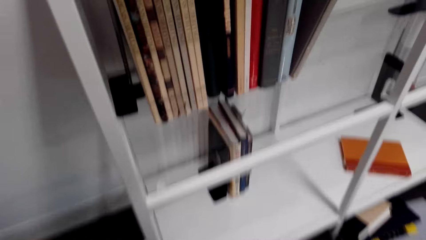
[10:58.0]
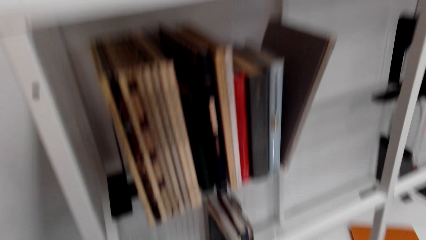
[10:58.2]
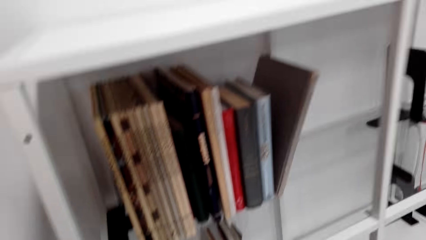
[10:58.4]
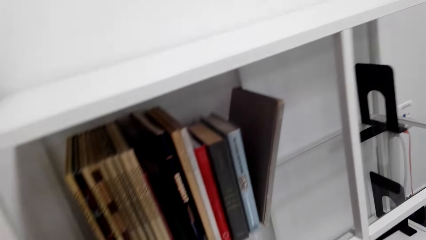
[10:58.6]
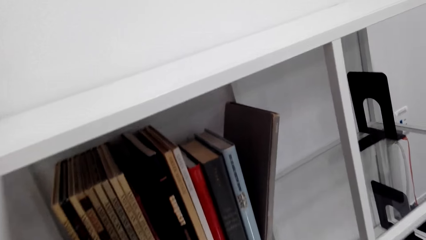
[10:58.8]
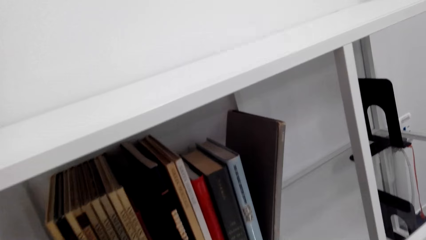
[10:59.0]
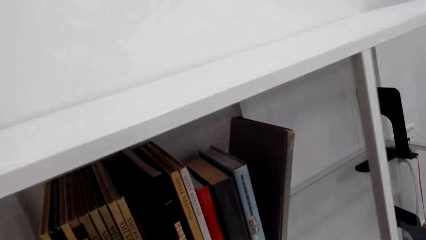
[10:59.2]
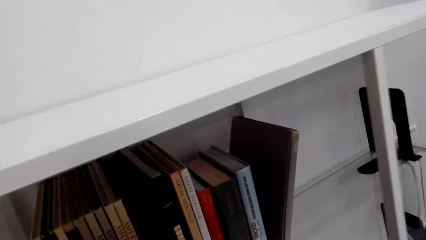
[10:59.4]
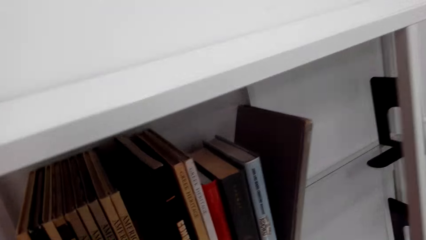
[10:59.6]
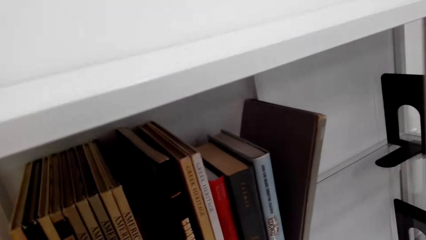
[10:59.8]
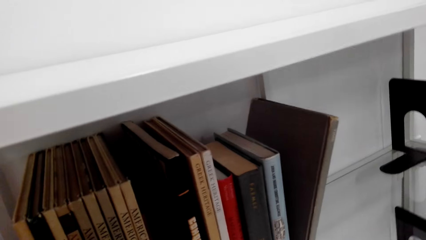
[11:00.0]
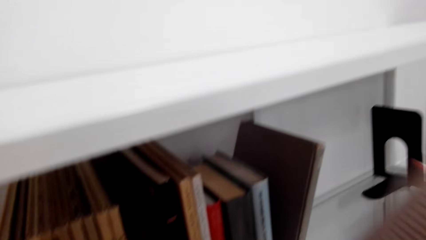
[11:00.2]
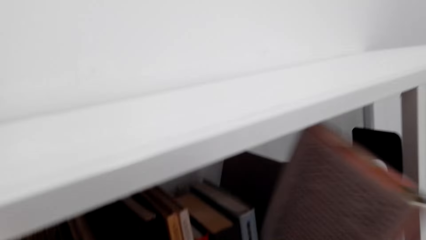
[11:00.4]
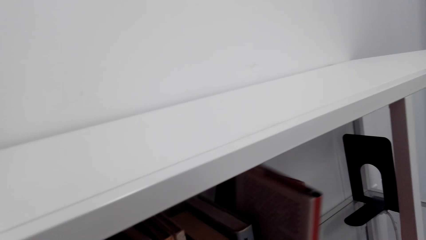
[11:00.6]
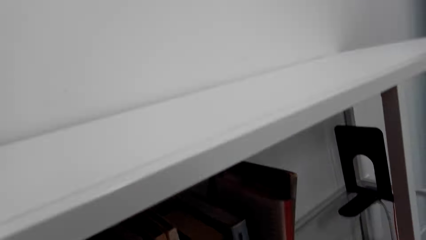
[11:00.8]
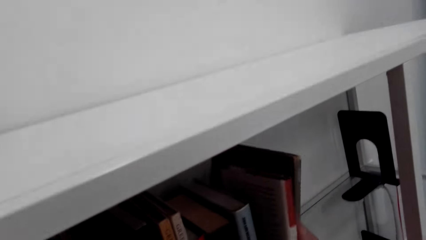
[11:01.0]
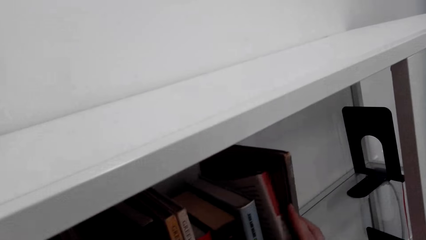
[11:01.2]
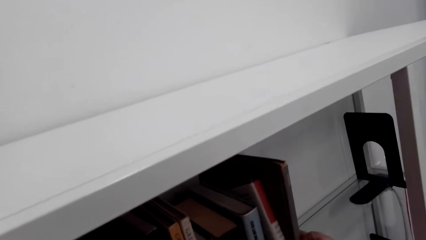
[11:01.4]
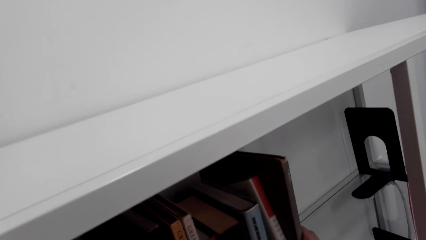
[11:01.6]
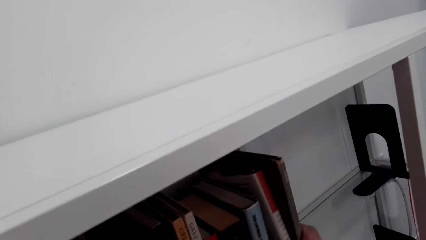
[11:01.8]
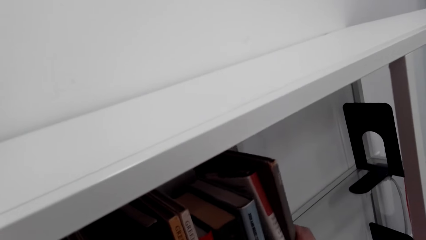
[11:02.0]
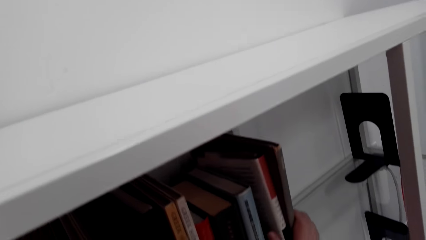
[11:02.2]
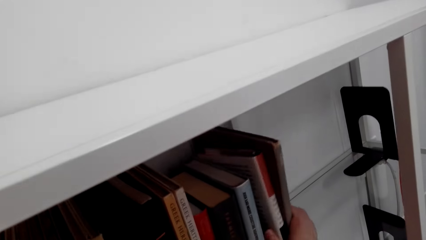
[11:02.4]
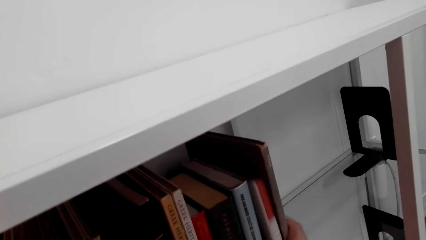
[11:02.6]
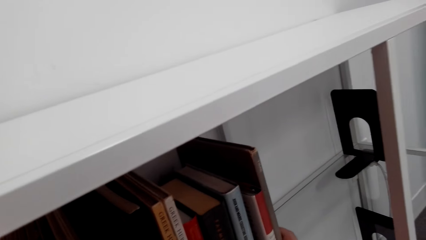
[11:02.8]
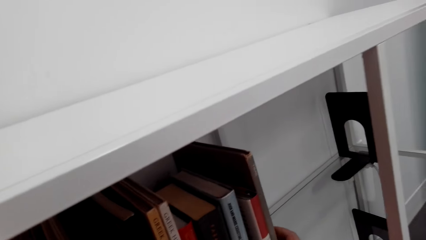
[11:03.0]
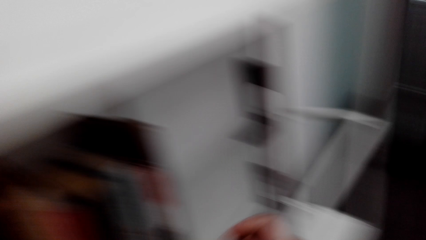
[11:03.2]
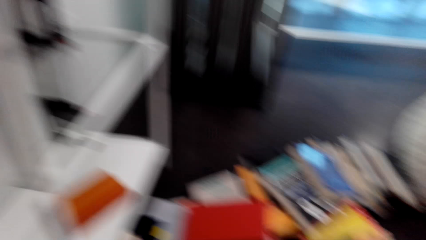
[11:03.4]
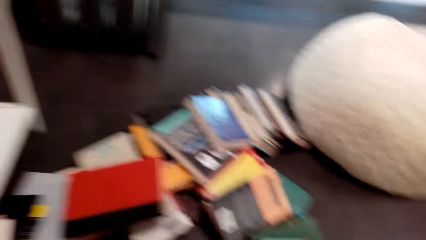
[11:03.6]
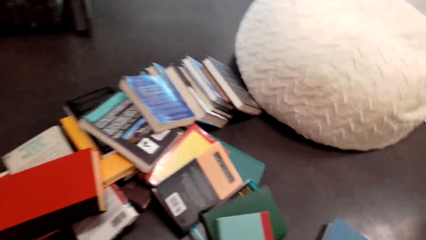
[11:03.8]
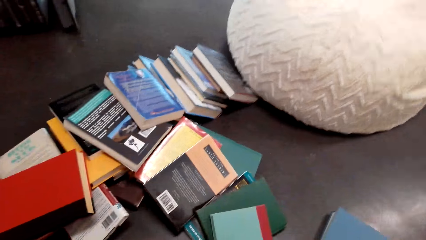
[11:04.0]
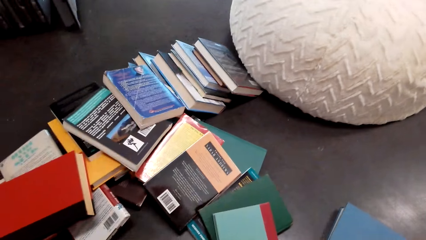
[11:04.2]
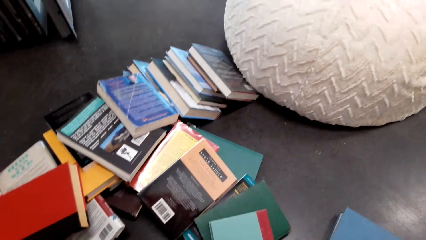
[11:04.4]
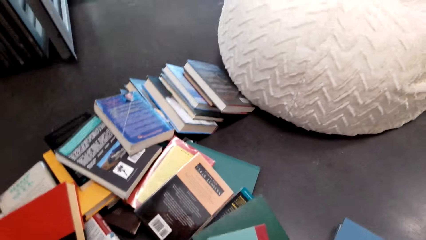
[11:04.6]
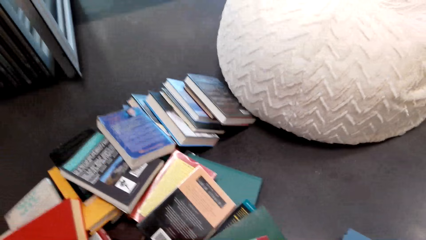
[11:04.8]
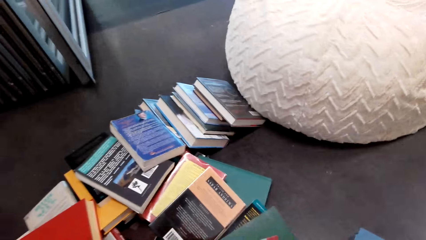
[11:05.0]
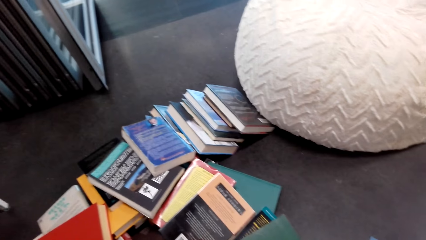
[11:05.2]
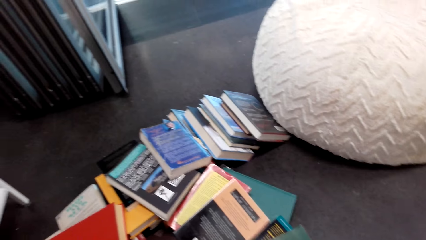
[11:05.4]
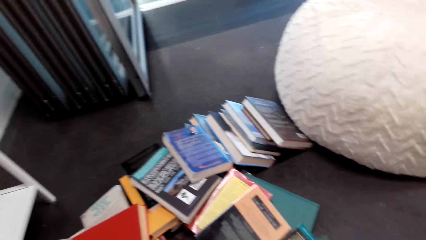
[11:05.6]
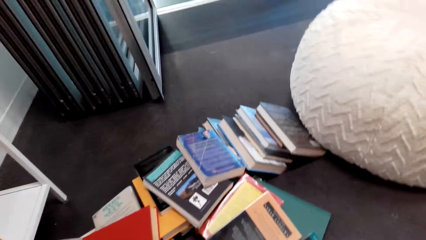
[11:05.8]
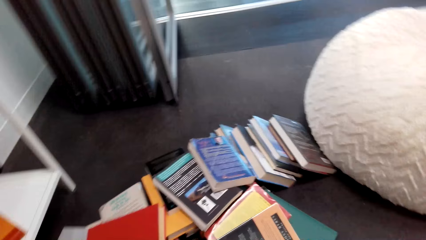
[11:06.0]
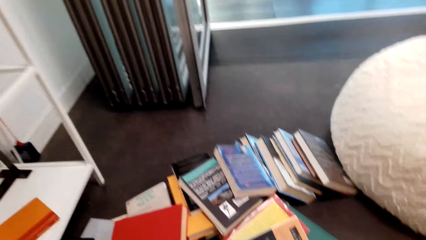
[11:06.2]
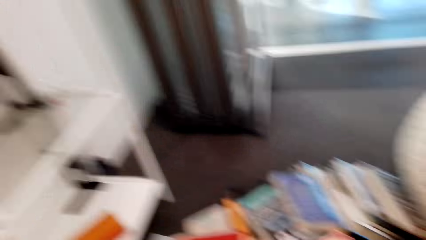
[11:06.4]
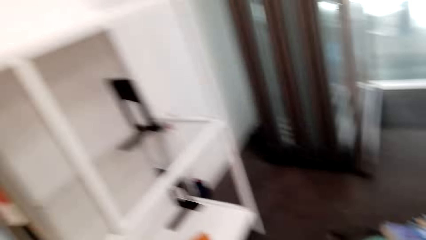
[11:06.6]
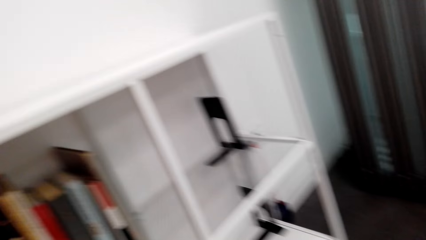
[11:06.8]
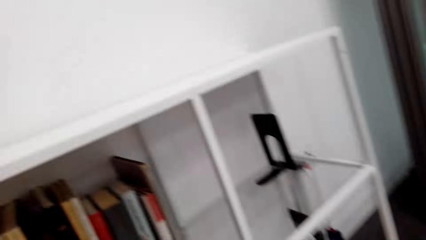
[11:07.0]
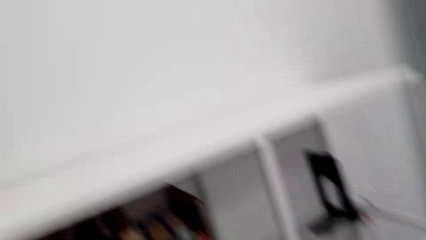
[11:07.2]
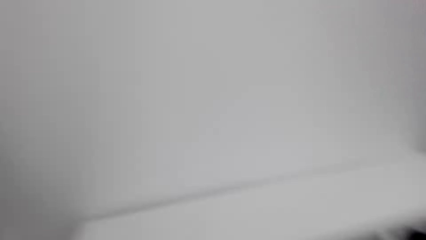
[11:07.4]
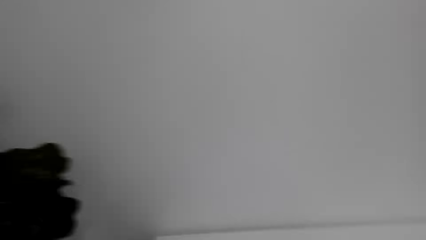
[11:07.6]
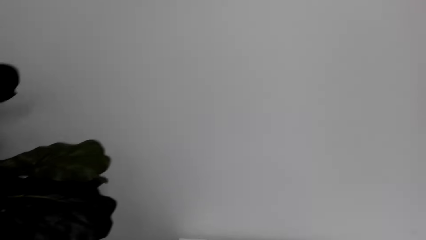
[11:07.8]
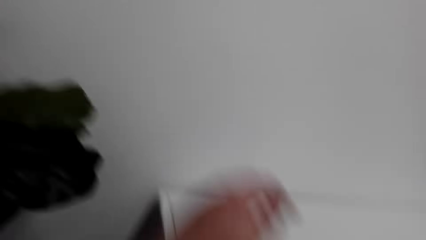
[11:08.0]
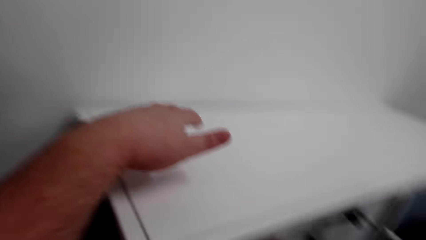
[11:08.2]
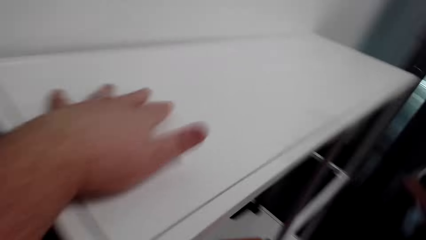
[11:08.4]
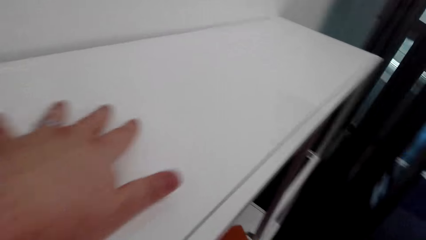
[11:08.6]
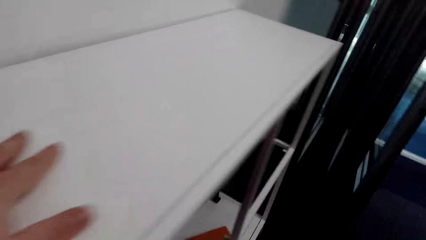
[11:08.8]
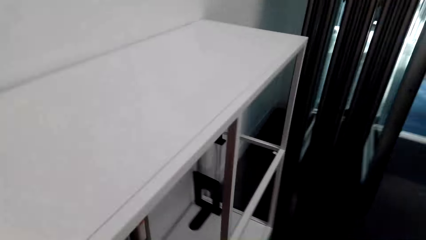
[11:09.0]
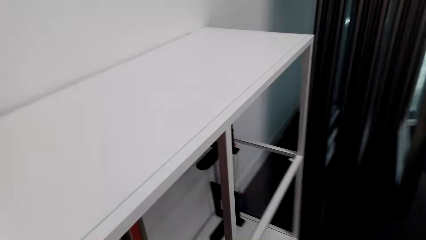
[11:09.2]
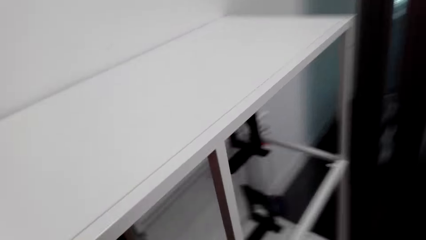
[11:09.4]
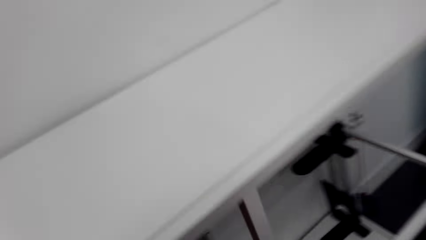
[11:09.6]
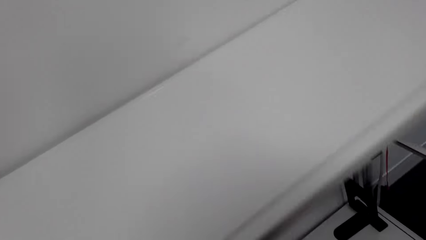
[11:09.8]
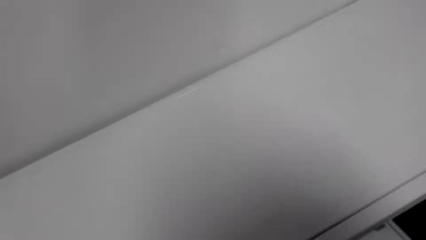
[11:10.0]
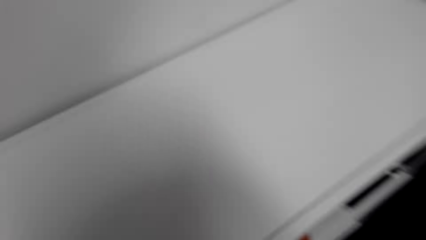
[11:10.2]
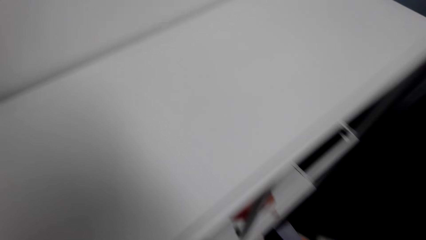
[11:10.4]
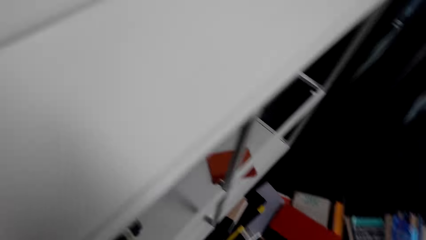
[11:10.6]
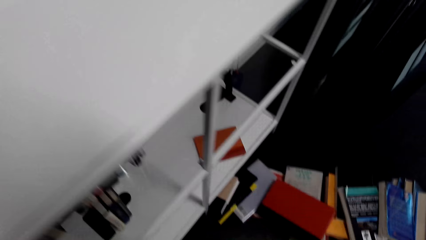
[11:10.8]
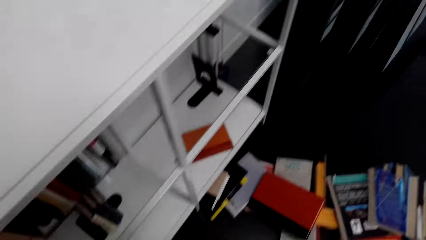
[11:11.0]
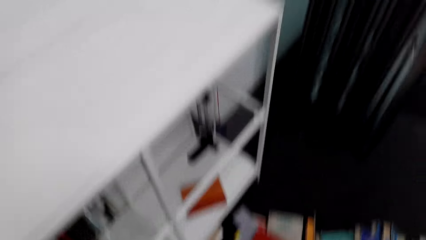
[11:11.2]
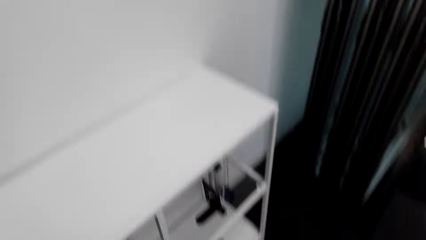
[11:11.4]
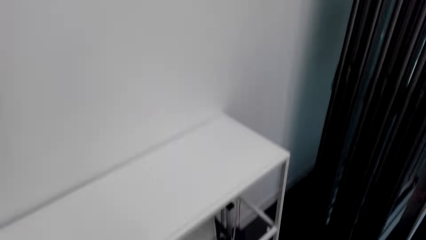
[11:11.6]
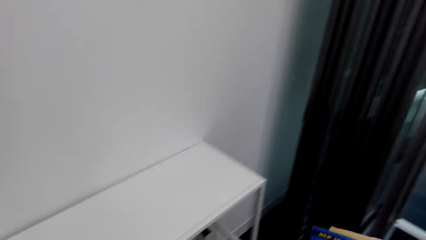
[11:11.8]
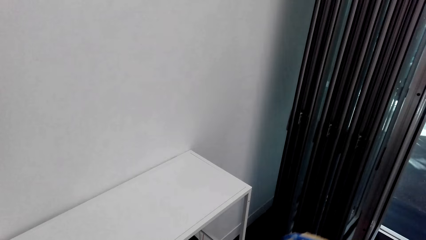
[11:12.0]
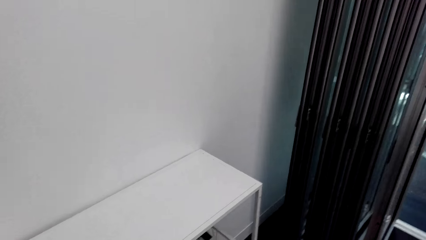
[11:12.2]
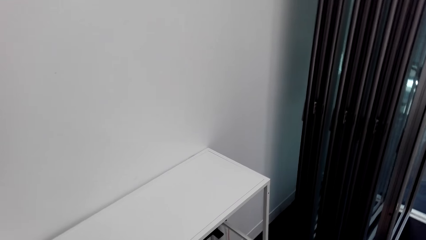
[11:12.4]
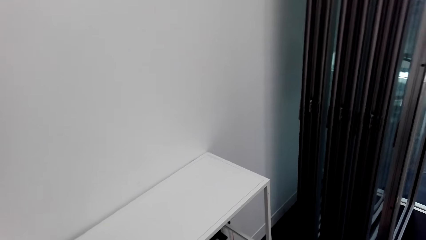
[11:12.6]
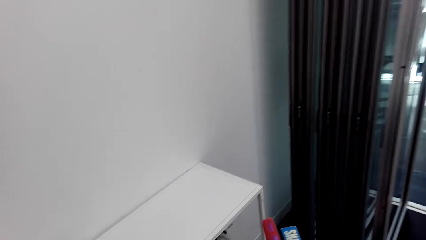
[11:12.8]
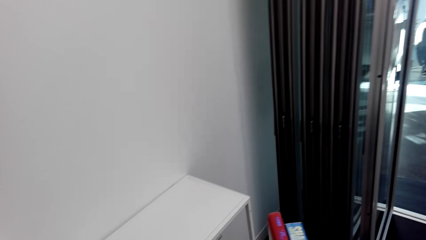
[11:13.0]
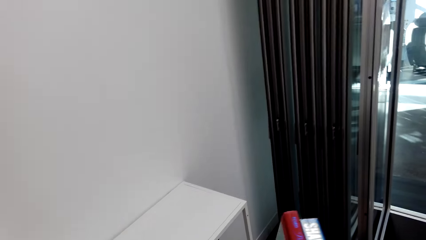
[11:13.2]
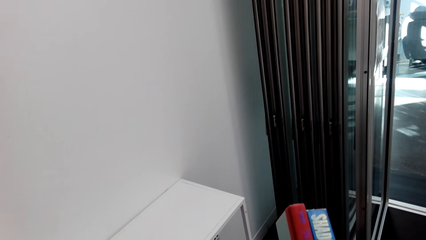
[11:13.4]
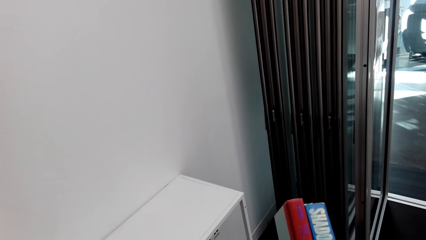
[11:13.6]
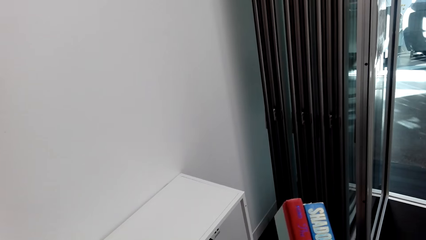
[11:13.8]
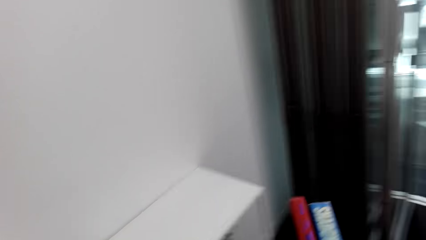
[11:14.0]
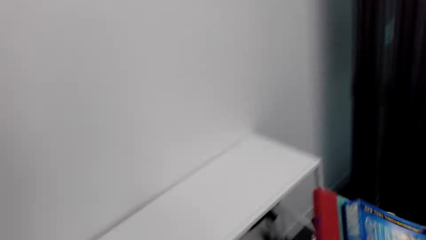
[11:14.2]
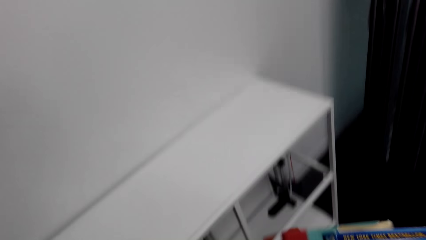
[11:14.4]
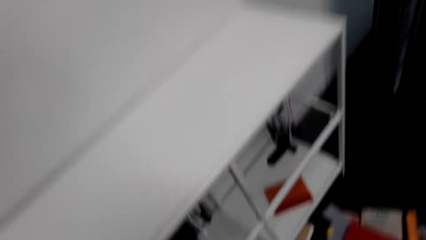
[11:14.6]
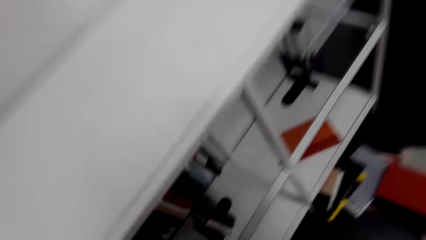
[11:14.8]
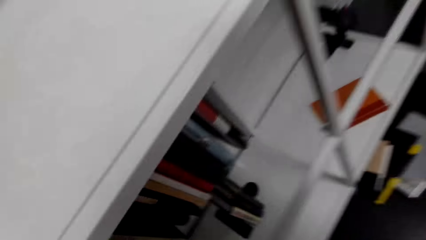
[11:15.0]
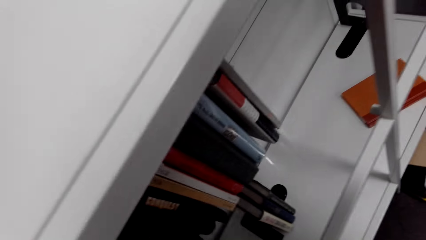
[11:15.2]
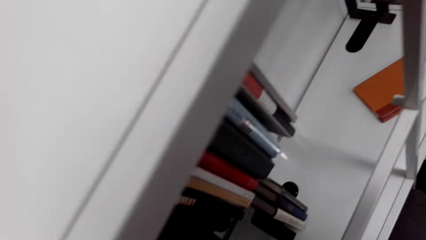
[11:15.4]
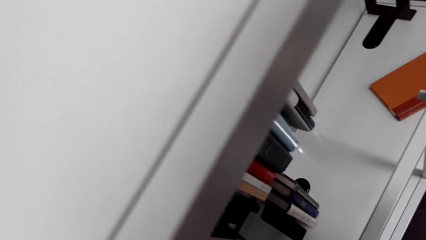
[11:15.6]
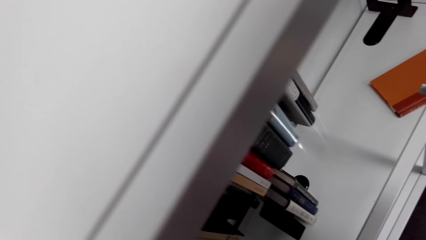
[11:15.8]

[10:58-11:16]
The camera wearer puts a book on the bookshelf. They pick a book from the floor. They touch the bookshelf. They hold the shelf on top of it. They look at the books. They pick two books from the floor.
